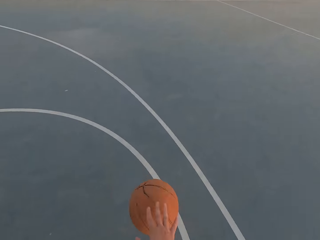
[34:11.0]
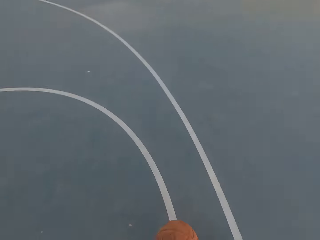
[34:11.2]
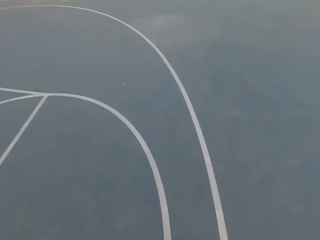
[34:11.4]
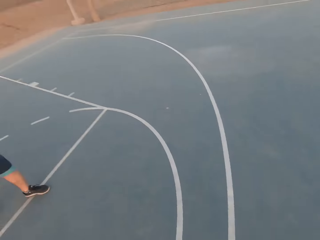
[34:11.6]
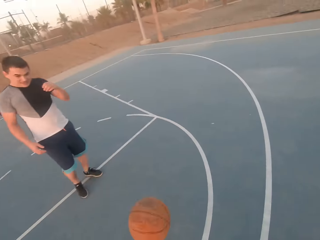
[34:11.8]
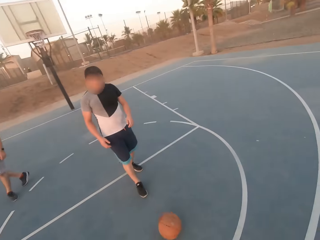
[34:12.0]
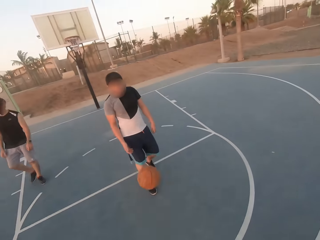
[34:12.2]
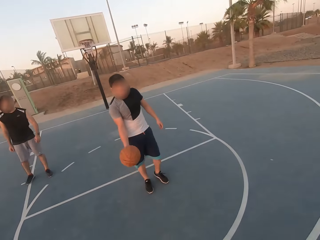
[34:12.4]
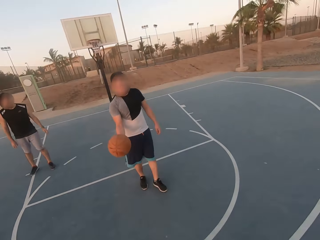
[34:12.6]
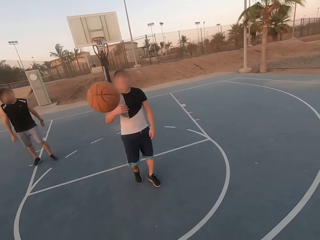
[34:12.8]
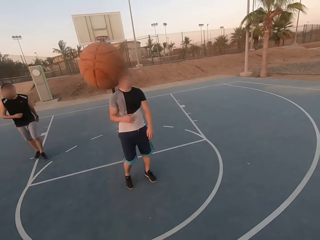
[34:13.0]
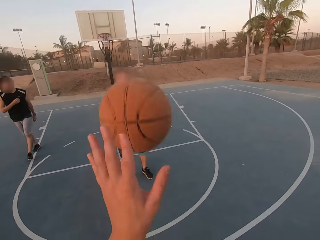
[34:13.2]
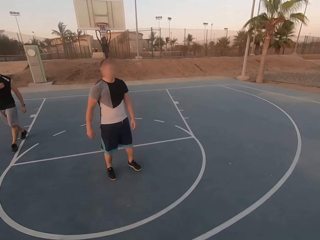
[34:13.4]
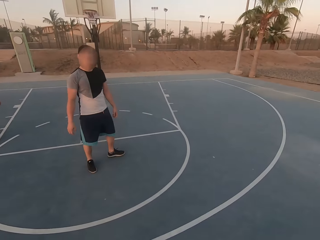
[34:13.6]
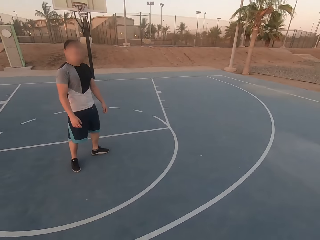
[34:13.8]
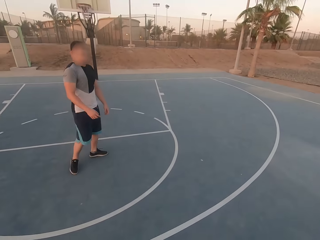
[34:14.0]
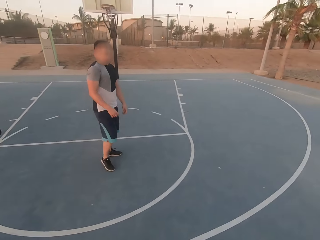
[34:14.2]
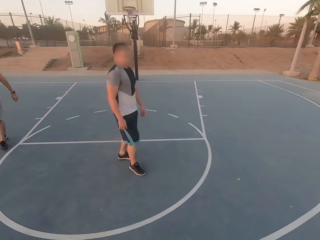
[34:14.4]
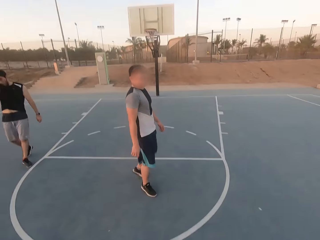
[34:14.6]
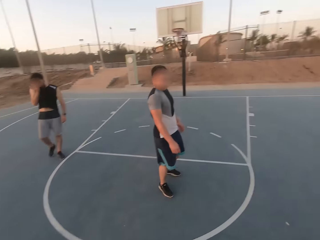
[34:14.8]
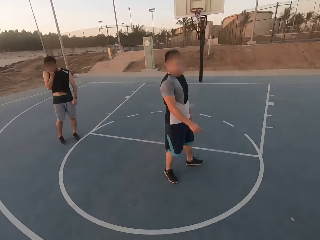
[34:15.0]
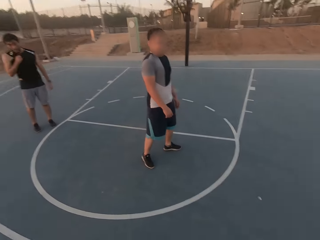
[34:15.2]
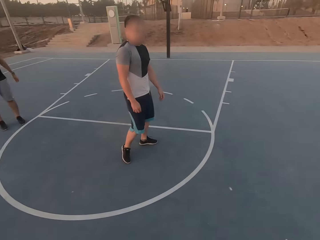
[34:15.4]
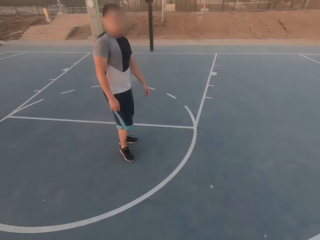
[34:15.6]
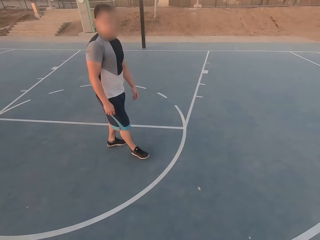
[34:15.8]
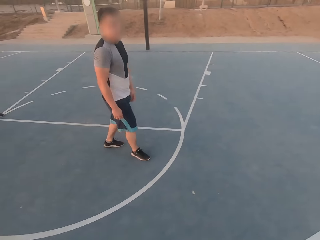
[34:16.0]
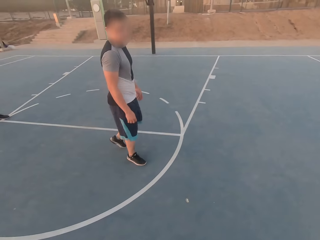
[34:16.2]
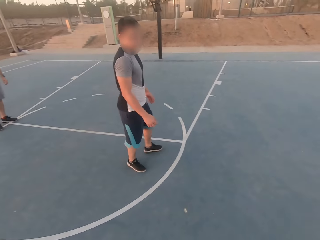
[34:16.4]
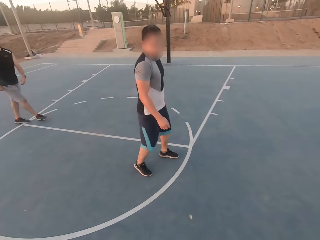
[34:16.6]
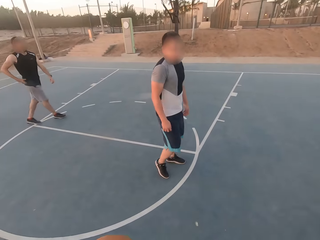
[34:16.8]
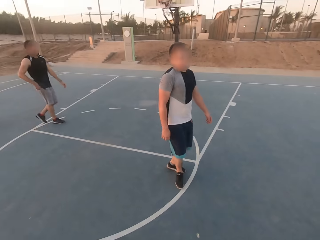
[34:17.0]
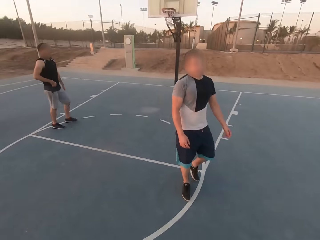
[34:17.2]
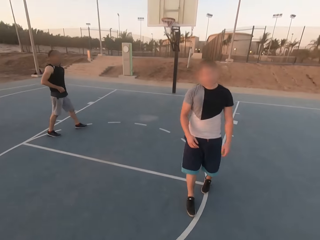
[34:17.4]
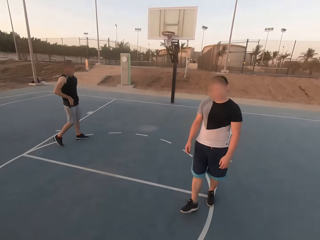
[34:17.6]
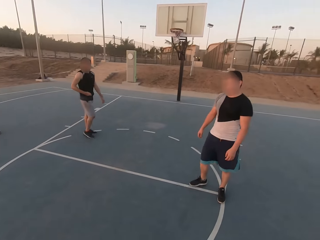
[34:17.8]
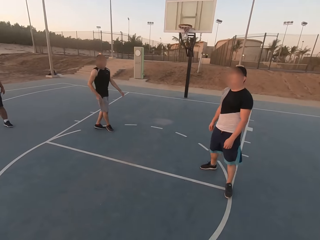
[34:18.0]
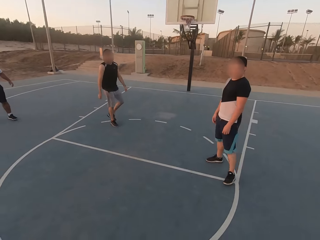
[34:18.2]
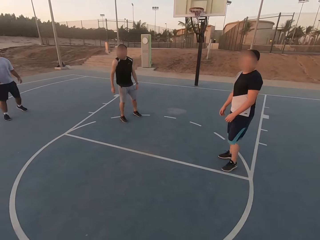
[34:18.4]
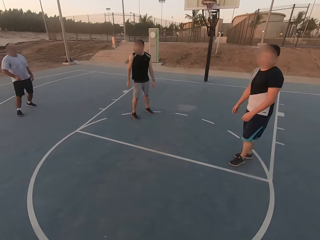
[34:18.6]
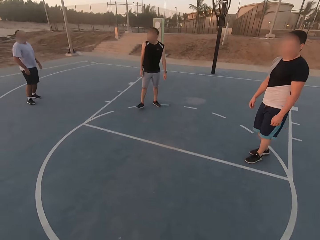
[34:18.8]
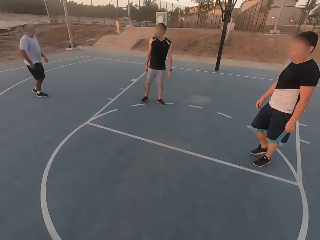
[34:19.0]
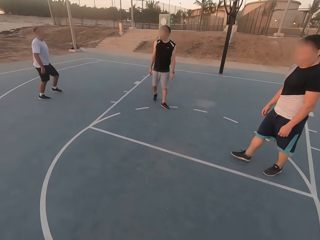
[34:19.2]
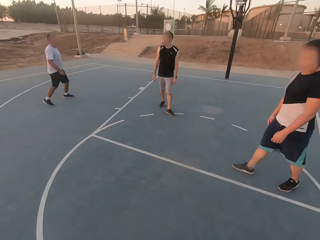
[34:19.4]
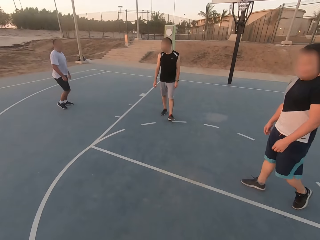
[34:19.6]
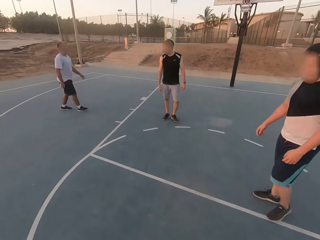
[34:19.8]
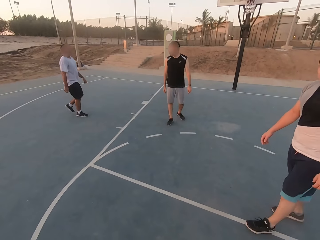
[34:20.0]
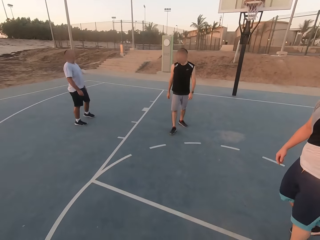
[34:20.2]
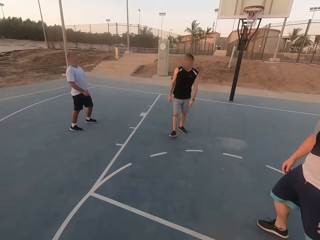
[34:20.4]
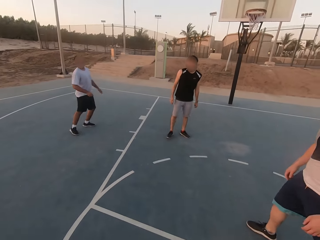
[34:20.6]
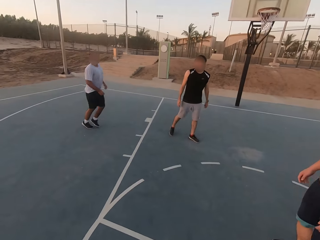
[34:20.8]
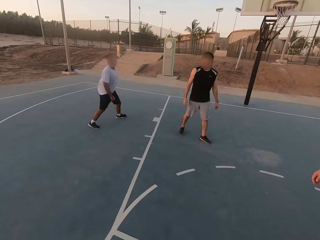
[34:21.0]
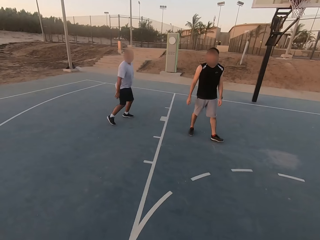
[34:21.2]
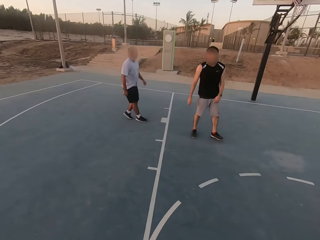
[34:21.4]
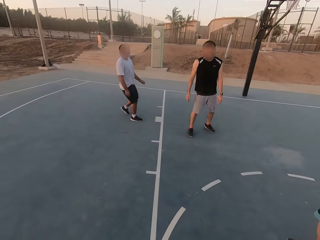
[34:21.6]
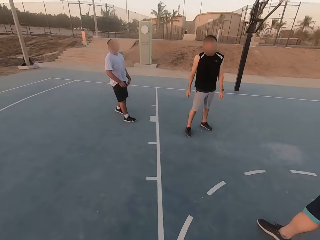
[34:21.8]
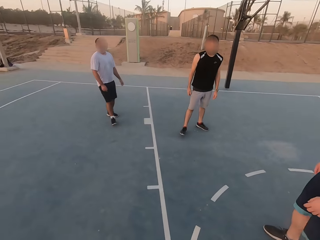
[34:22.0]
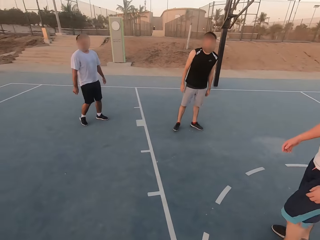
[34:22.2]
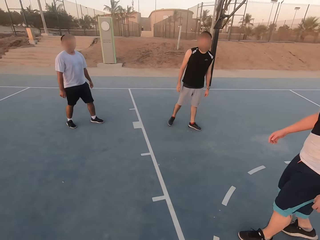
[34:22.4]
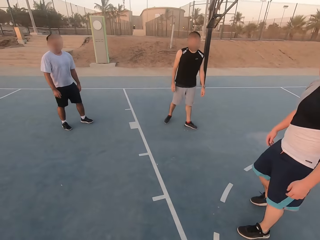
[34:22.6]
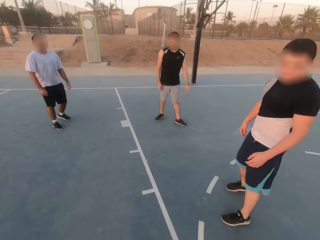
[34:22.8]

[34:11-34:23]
The camera wearer throws the ball to a man. The man picks up the ball and throws the ball to the camera wearer. The camera wearer picks up the ball. They dribble the ball. They dribble the ball again. Another man walks. The first man walks. The camera wearer dribbles the ball. A third man walks. The second man walks. The first man walks.

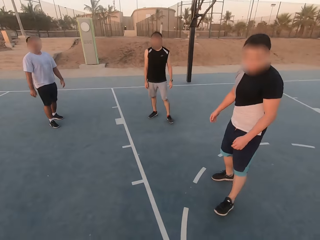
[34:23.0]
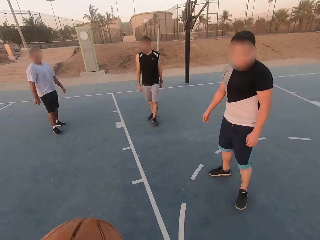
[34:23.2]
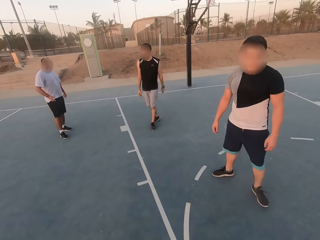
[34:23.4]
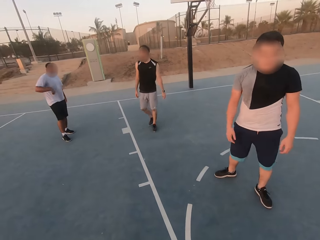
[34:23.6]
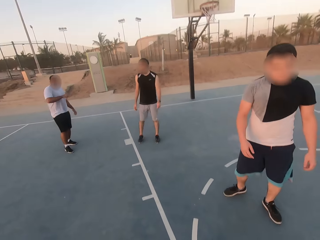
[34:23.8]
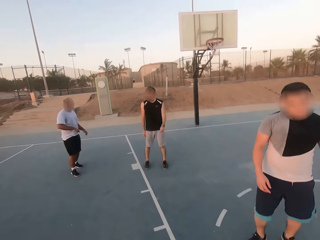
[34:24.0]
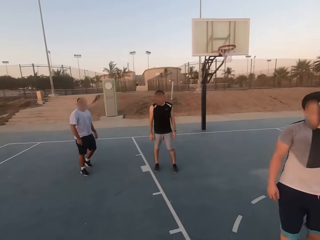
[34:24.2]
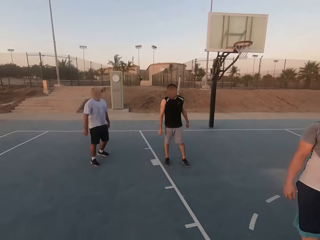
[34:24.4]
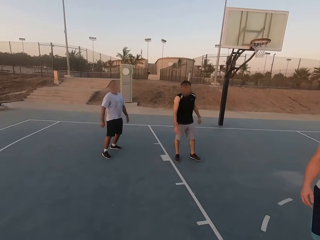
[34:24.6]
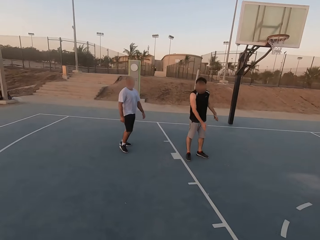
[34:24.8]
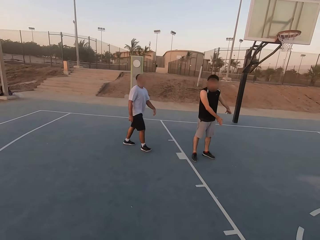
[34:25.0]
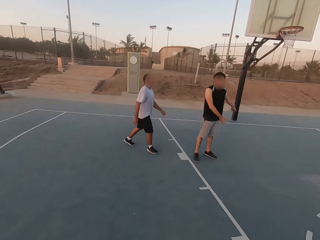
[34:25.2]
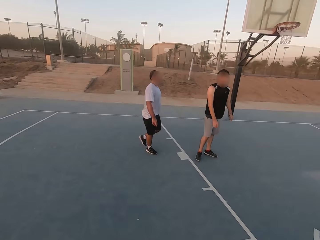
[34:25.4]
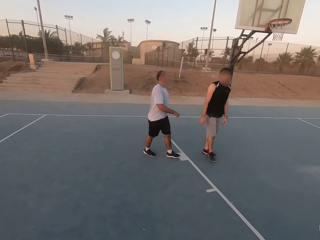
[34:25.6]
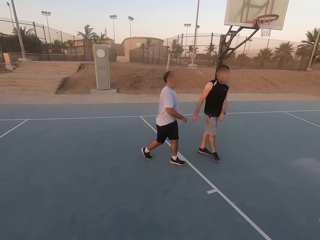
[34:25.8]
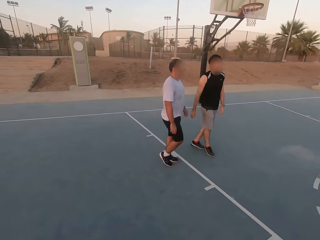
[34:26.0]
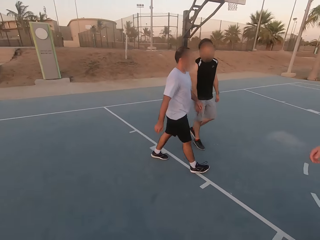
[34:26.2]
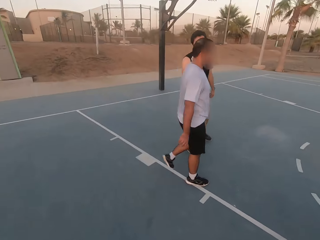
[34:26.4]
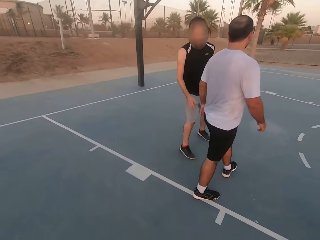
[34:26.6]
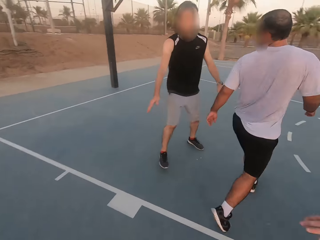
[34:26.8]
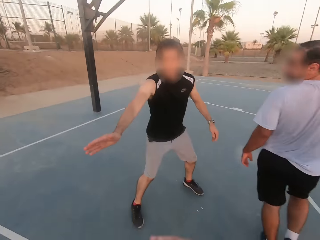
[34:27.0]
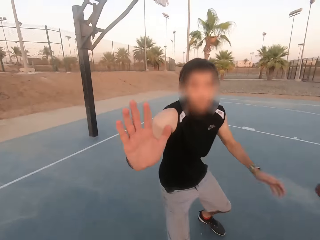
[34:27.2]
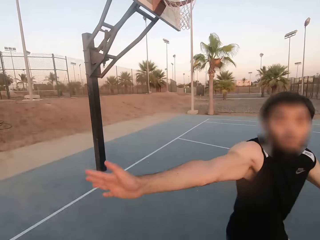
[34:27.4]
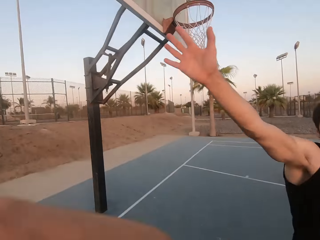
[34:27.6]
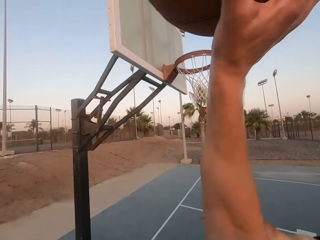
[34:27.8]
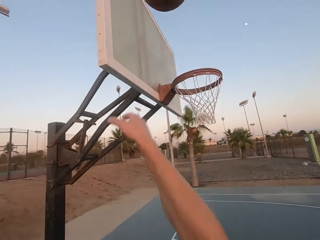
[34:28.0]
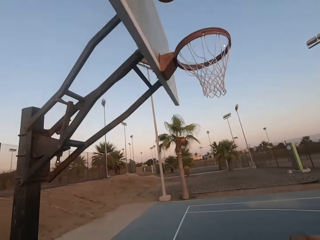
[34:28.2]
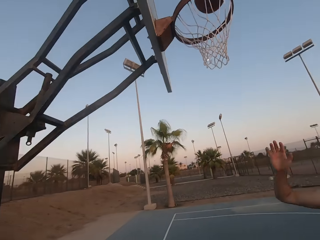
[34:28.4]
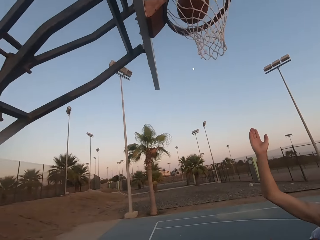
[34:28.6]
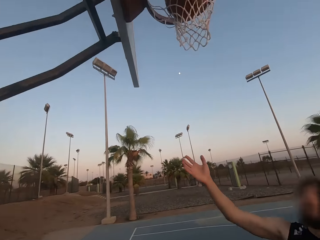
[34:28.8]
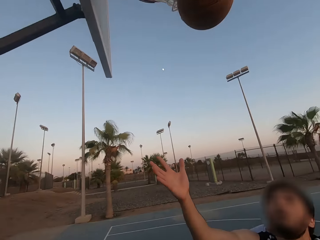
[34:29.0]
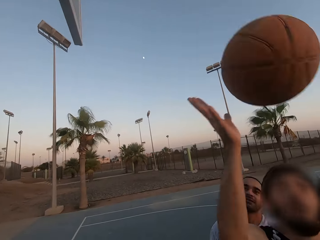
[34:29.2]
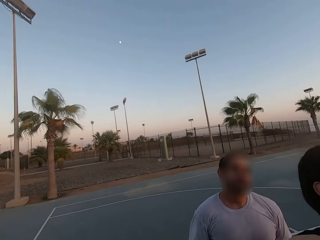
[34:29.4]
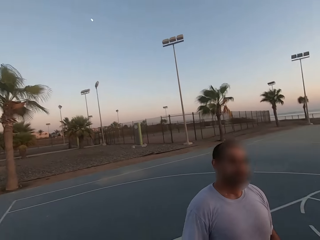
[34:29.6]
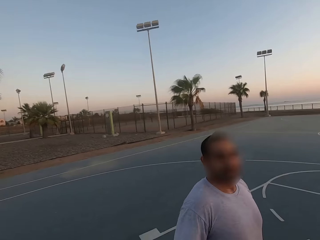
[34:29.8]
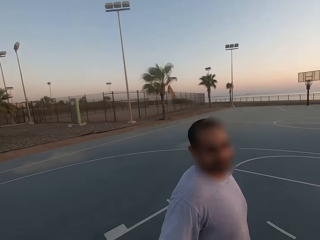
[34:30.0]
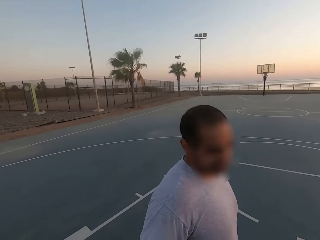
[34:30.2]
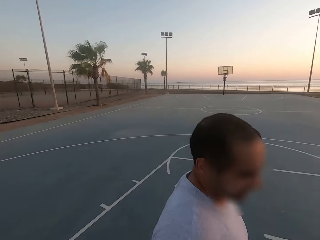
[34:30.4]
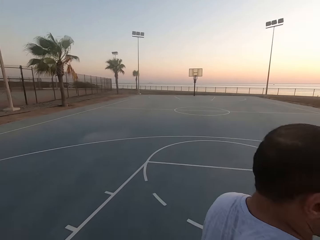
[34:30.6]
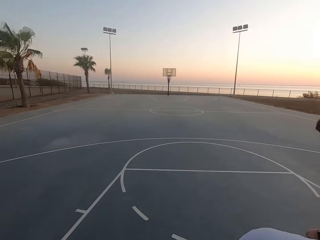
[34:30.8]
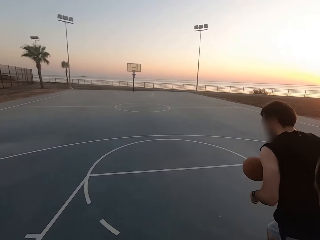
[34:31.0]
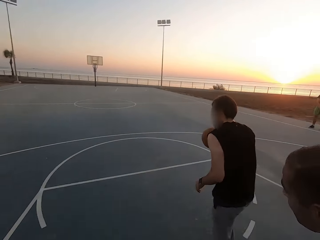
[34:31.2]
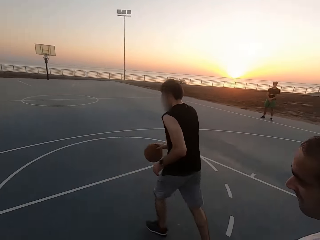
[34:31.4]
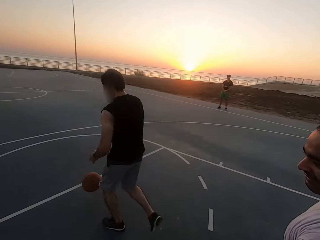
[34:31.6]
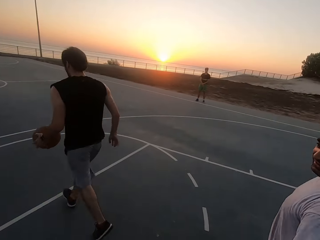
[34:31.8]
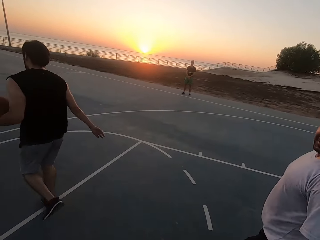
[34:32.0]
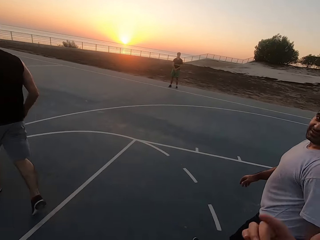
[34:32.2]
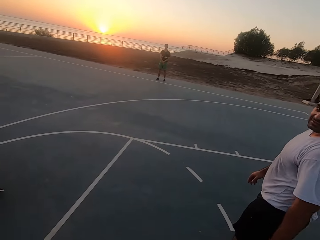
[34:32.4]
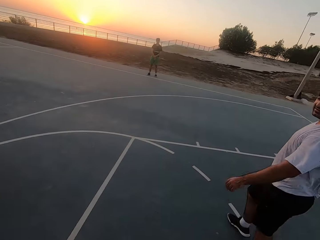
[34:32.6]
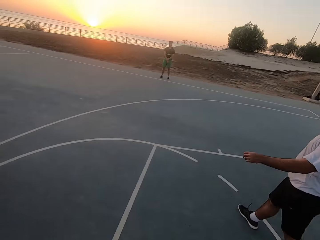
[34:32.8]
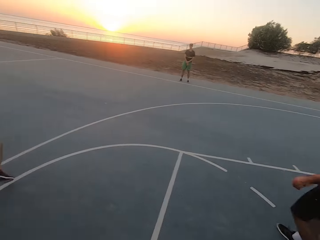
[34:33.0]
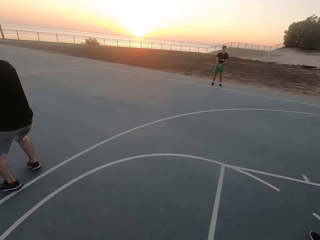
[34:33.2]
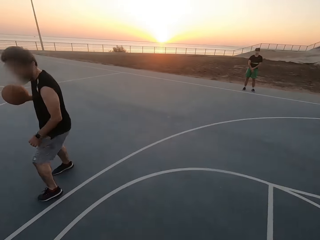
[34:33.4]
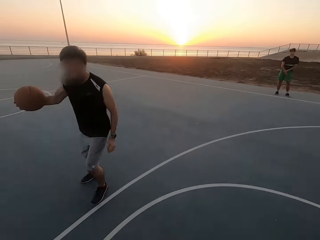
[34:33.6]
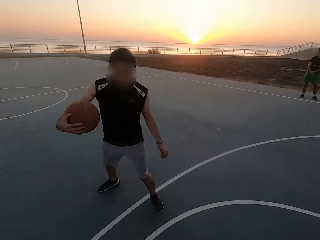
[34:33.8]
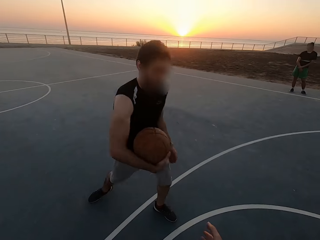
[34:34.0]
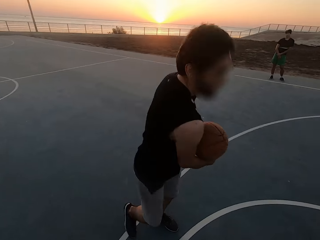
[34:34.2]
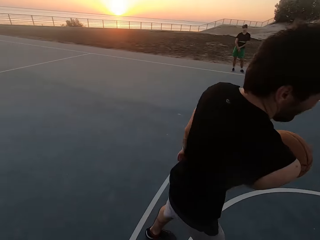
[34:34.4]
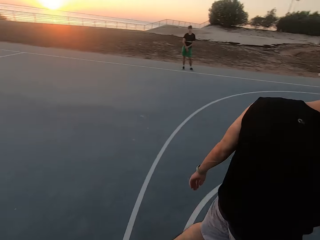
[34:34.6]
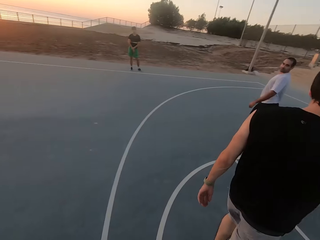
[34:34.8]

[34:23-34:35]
A man shields. The man lifts the hand up. The camera wearer throws the ball in the loop. They make a basket. The man taps the ball. The man picks up the ball. The camera wearer walks. Another man walks. The first man dribbles the ball. The first man holds the ball.
